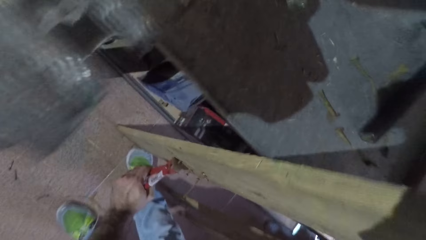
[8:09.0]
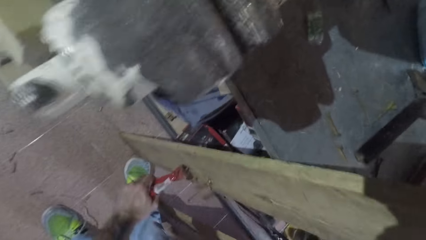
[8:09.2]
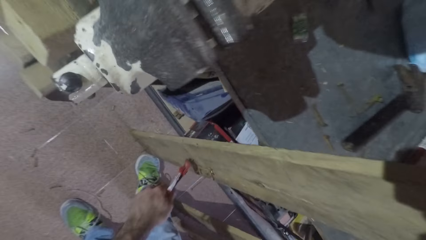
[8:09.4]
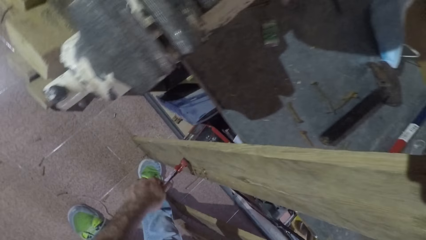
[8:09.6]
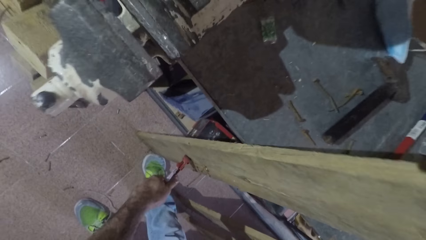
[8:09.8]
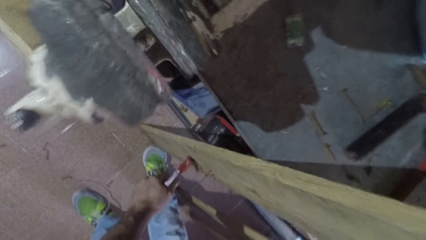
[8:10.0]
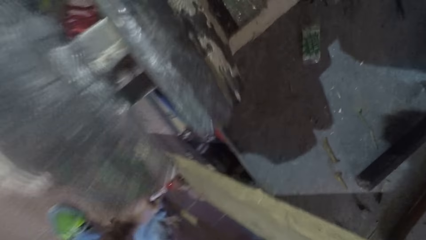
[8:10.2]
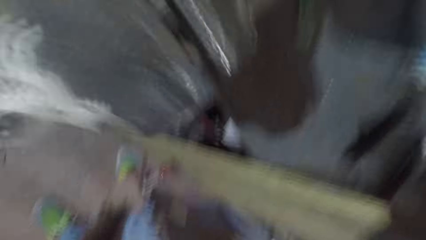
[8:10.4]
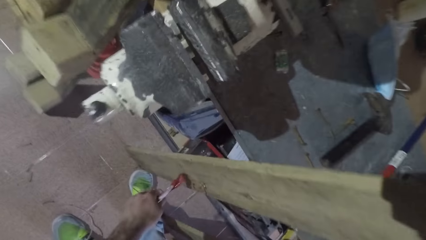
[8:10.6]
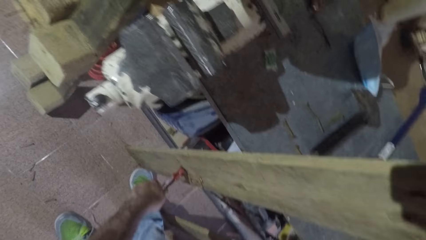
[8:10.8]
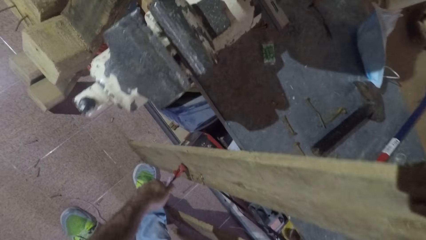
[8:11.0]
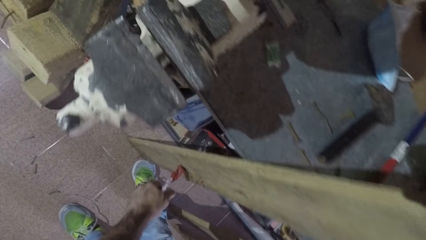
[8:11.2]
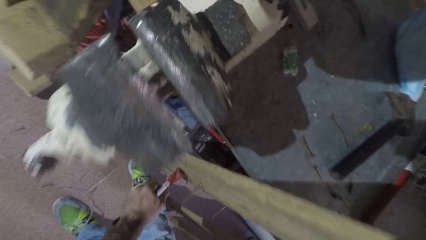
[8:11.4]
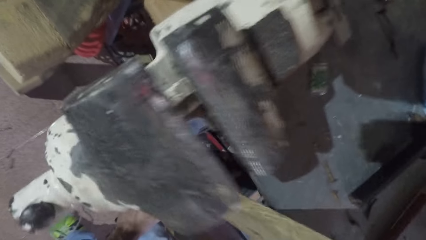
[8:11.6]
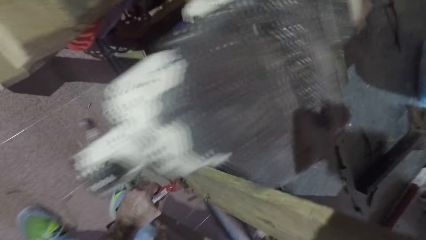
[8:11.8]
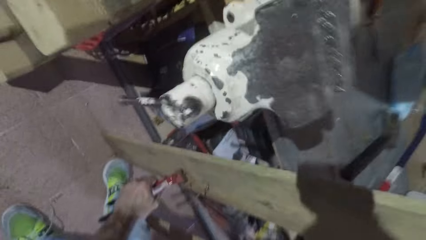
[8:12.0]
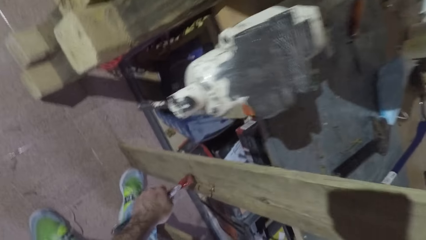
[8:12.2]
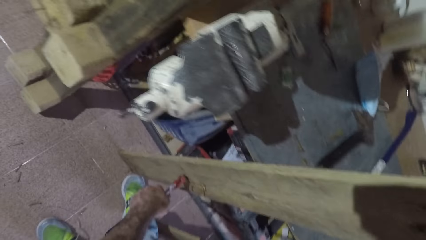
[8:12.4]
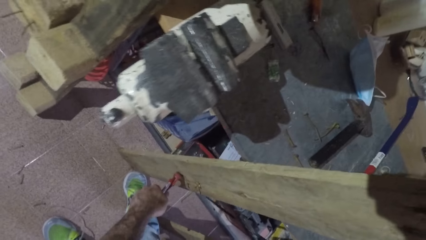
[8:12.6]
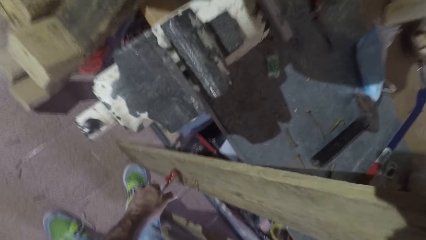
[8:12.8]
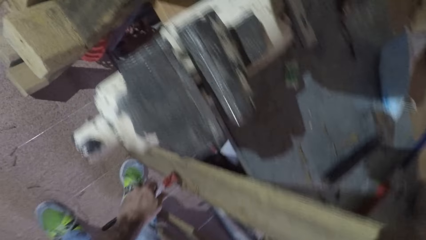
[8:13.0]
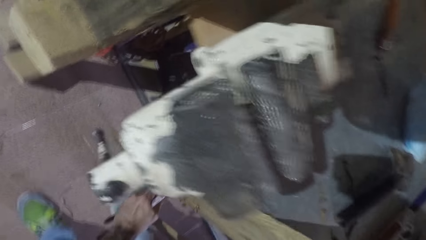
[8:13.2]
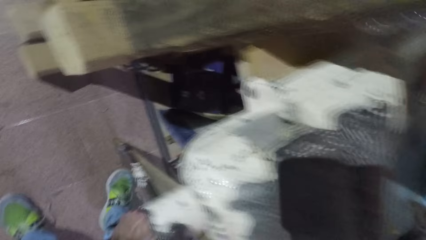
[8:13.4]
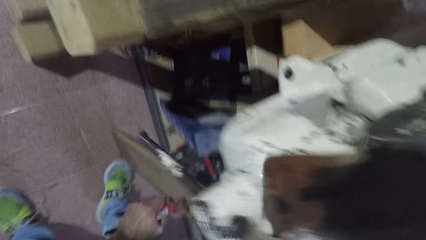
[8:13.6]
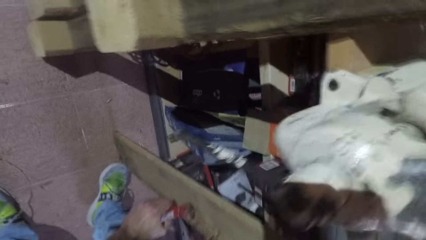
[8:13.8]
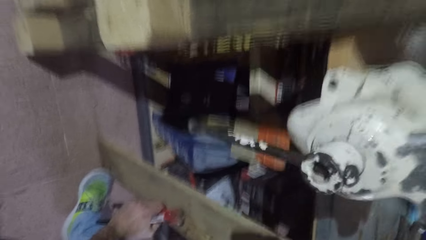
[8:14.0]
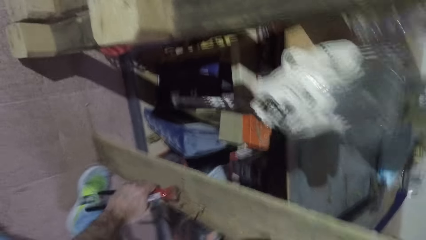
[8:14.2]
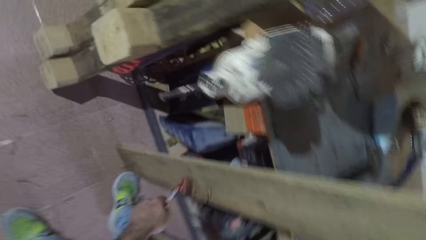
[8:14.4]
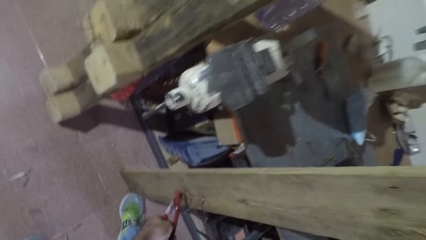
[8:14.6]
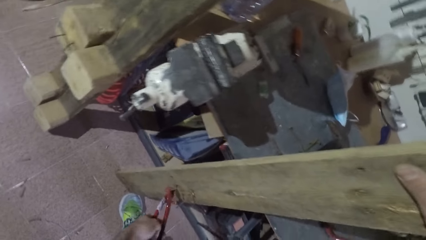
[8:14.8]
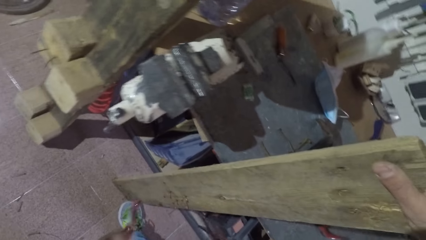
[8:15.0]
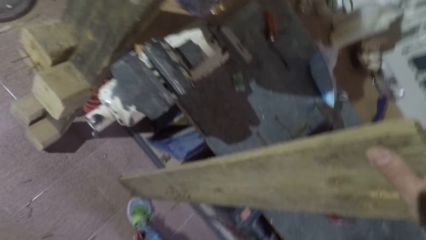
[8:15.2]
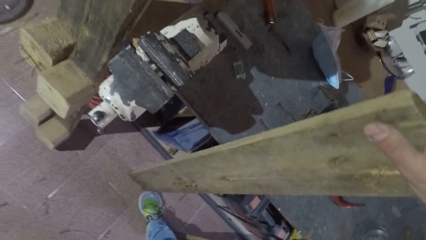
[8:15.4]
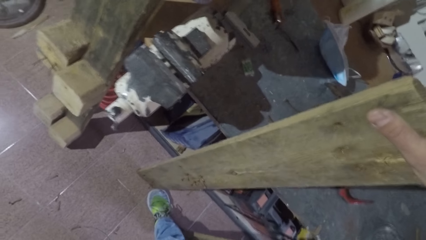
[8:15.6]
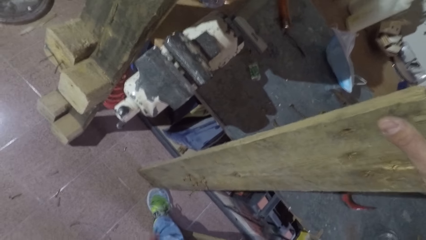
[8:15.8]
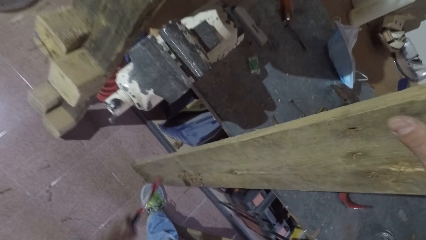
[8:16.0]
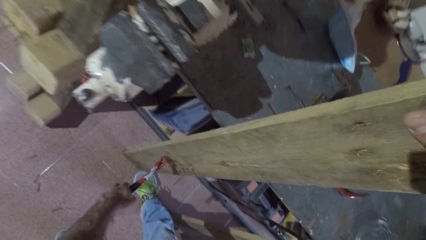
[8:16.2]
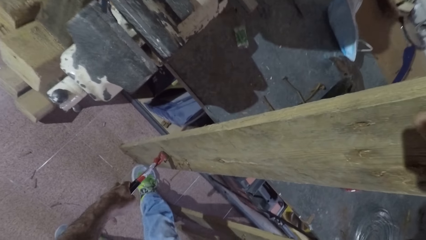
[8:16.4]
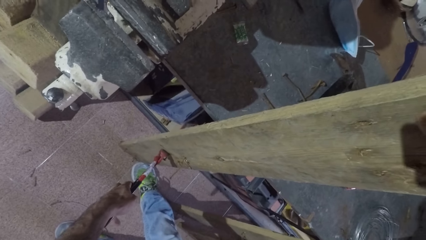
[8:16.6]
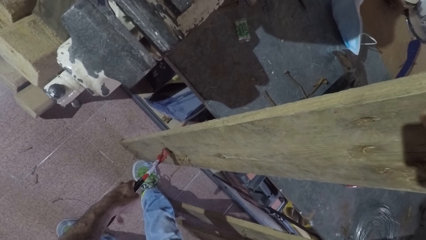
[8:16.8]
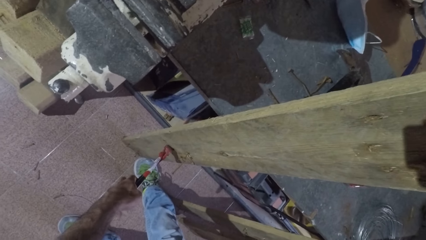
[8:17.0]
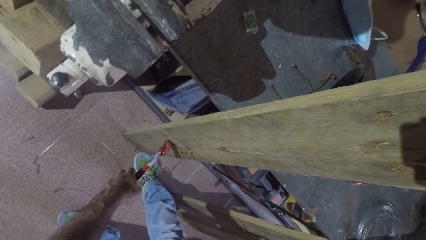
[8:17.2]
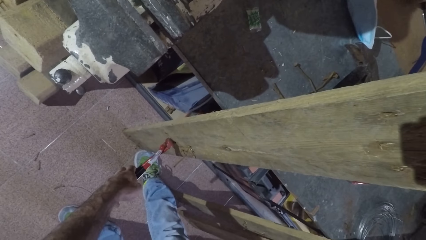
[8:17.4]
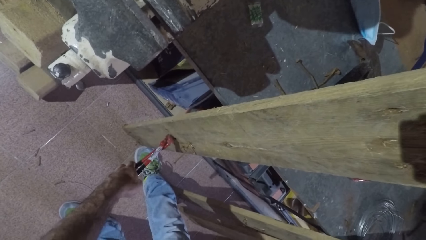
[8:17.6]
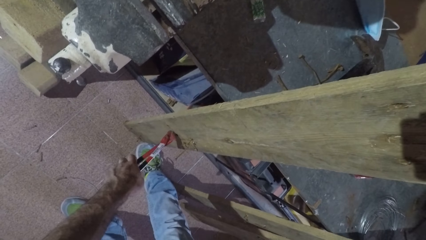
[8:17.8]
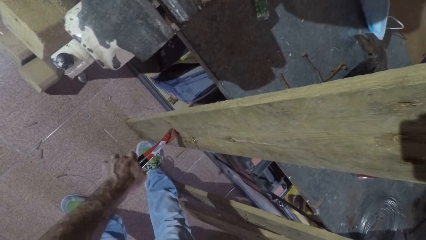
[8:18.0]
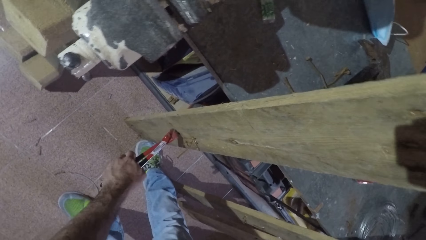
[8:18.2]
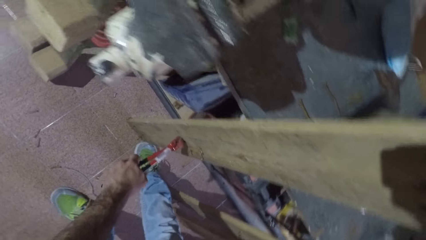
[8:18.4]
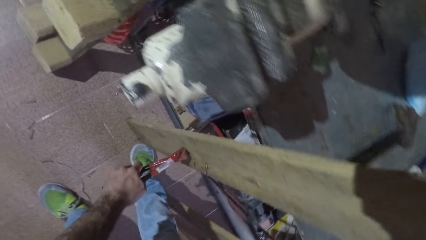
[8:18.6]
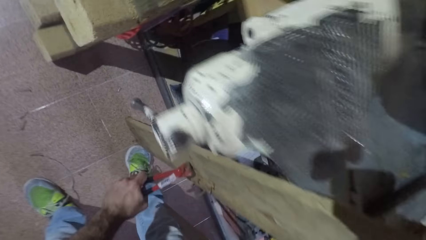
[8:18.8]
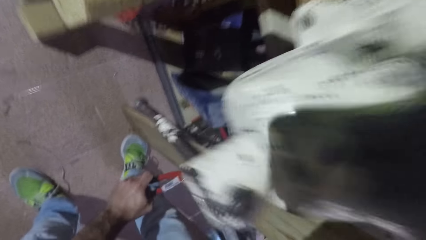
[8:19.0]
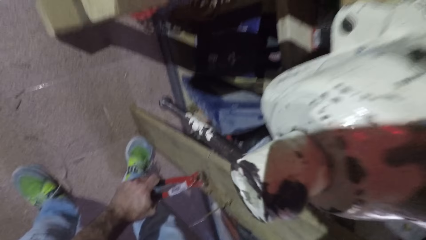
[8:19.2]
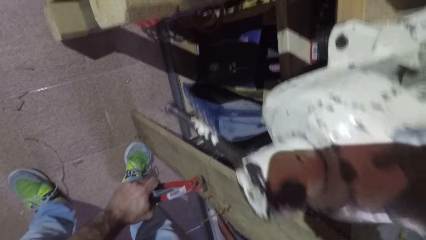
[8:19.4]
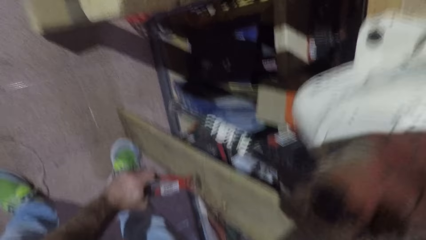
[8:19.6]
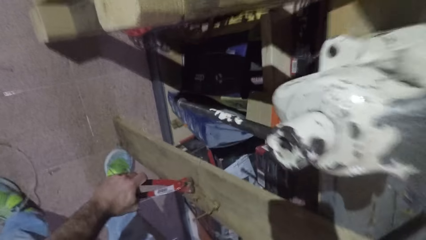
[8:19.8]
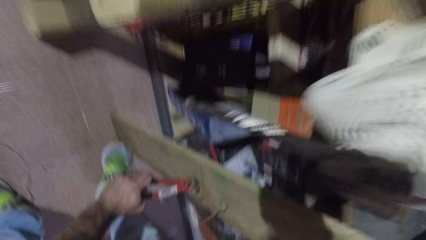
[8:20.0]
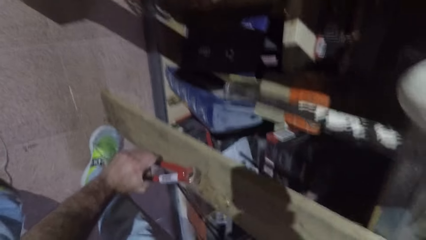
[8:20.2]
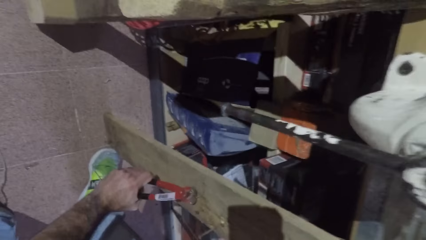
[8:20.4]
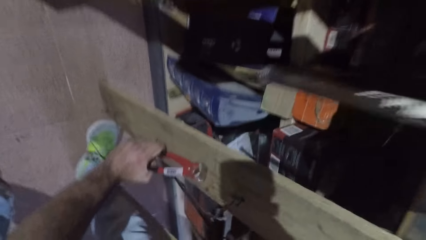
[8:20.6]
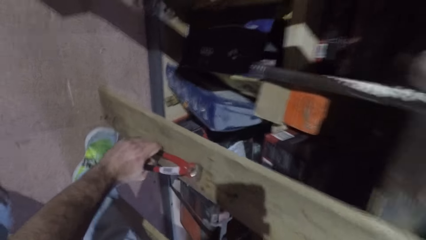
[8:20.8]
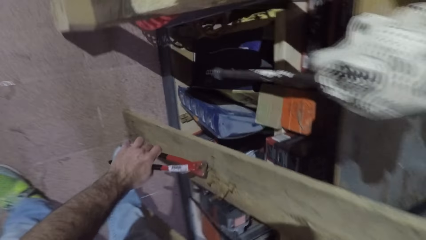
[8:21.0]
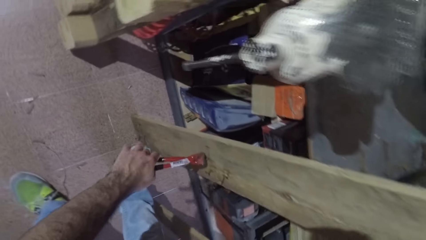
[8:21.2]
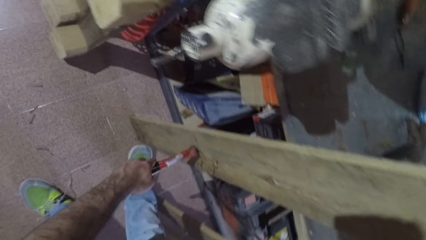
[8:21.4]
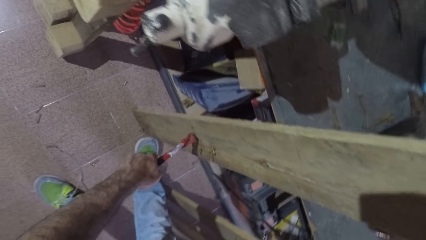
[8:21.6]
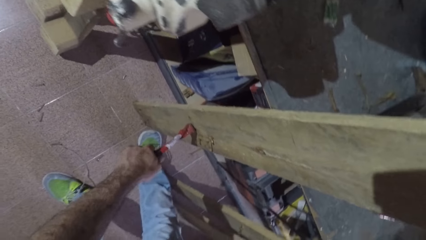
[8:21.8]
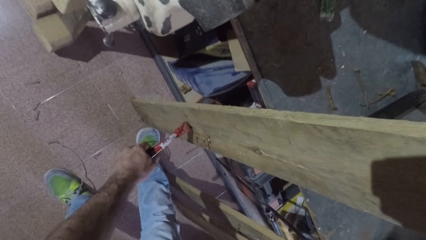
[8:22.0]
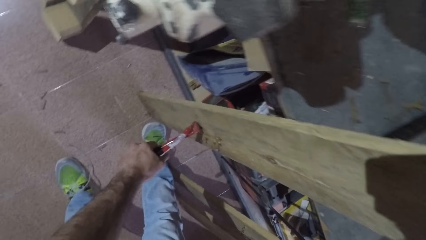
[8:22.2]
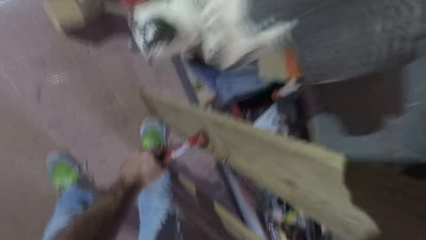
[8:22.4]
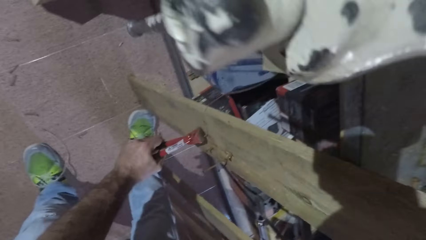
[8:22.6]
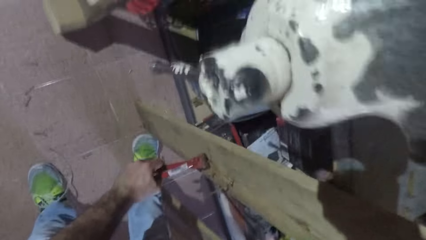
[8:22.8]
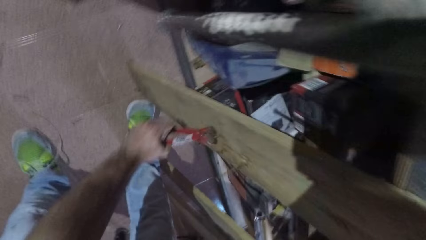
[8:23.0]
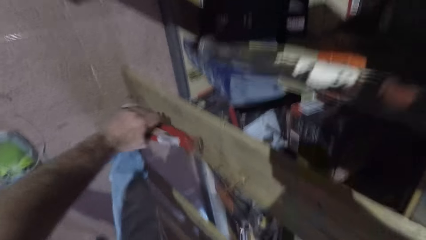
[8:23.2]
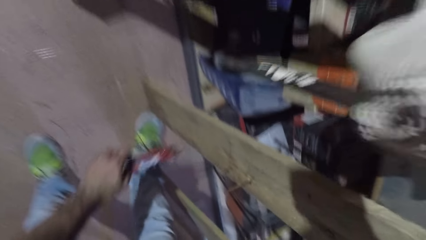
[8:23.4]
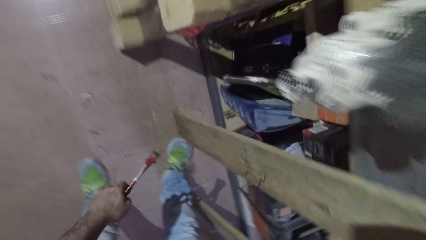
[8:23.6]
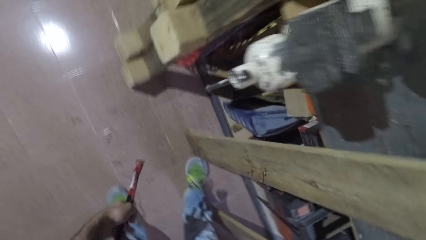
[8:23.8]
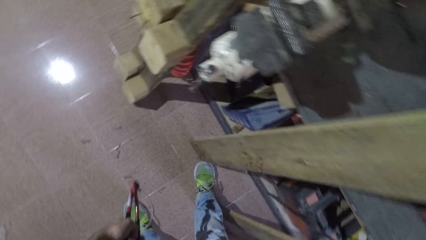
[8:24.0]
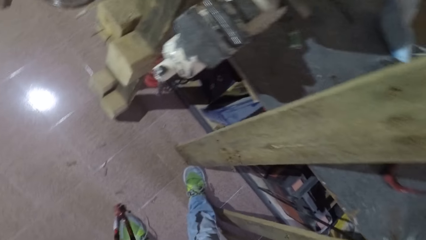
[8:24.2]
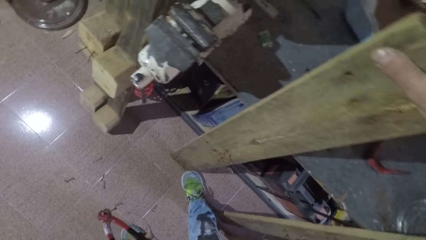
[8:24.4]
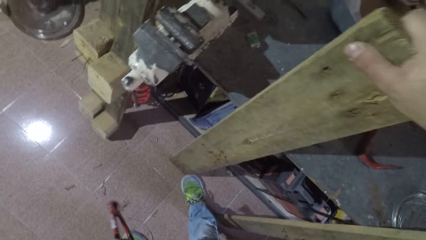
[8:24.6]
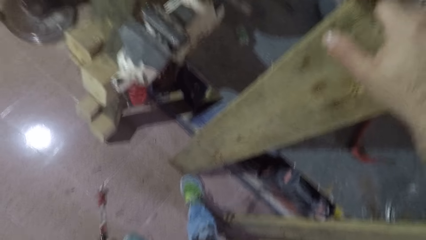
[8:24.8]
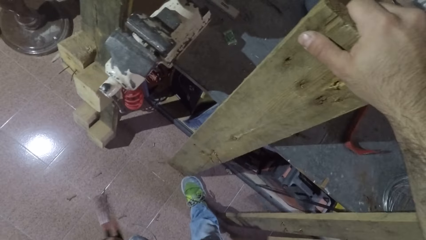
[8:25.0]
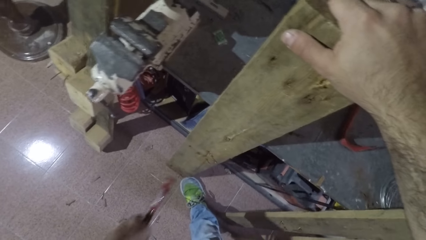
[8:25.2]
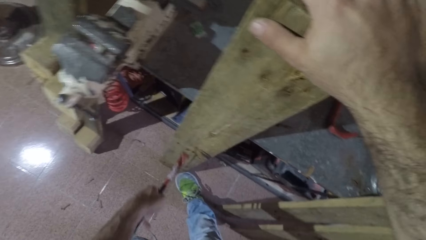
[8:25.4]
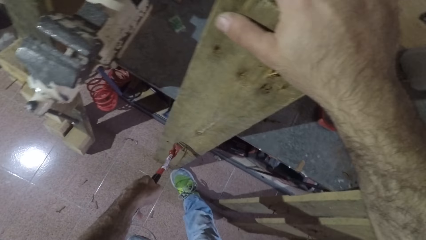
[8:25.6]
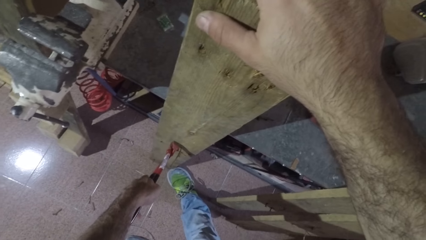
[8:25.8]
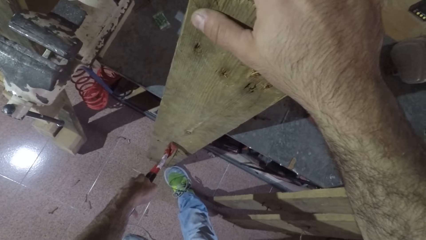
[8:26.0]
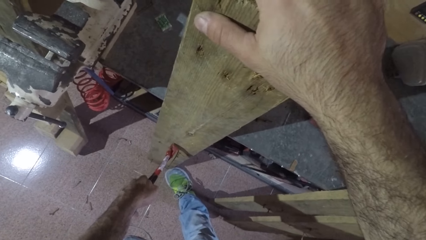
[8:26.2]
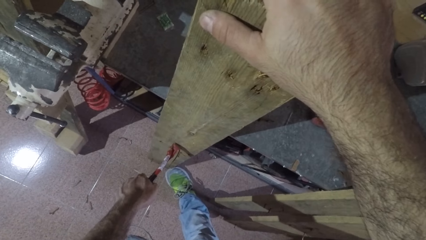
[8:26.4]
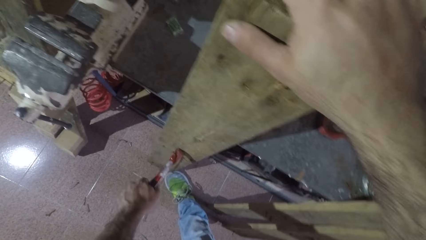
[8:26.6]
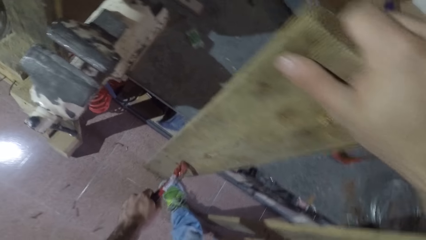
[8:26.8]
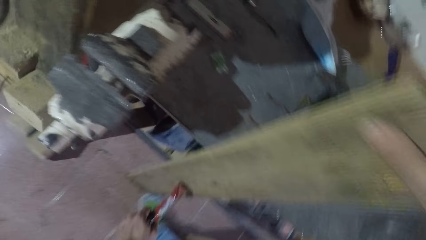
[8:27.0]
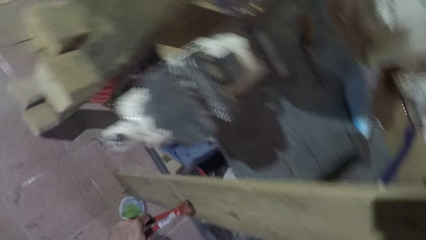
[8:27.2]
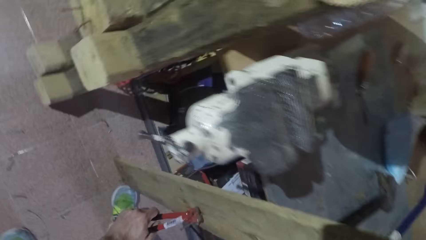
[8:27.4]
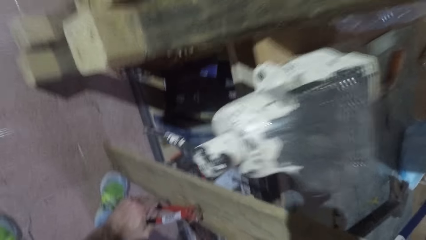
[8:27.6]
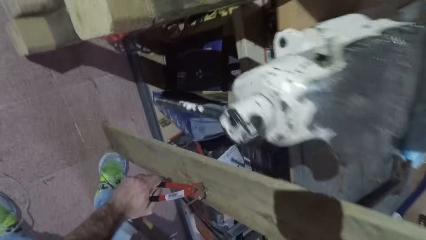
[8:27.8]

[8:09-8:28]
The camera wearer drops a nail on the floor. They pull a nail from the wood. They move one leg. They drop the nail on the floor. They remove another nail with the pincers.
